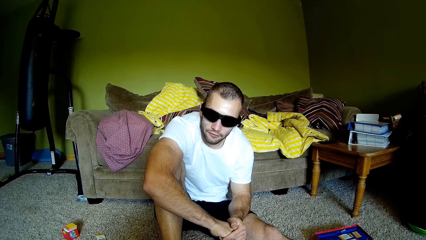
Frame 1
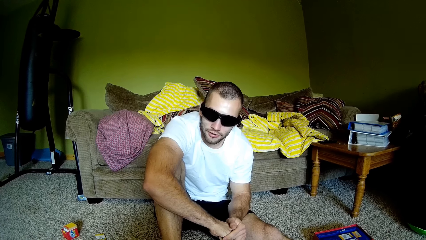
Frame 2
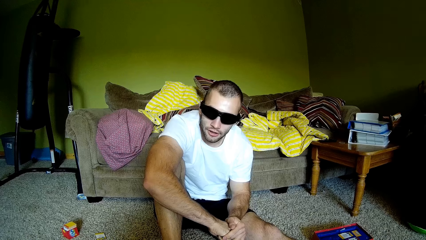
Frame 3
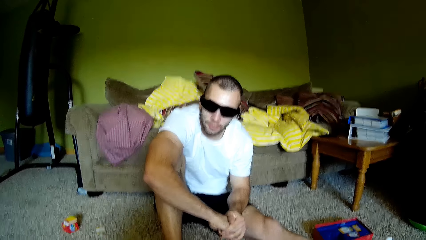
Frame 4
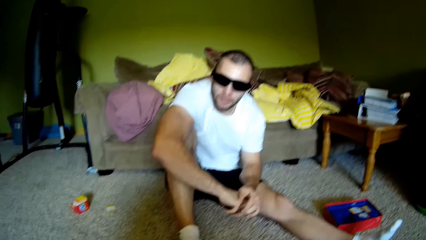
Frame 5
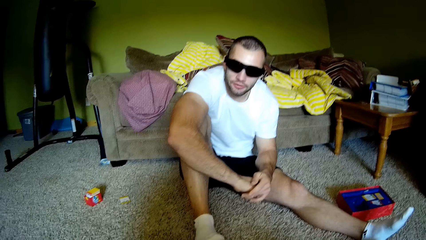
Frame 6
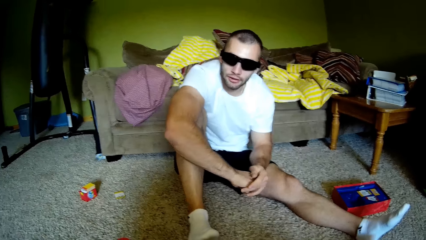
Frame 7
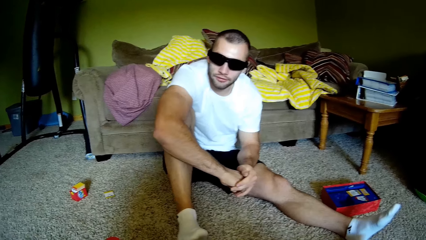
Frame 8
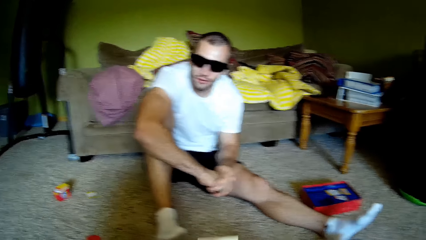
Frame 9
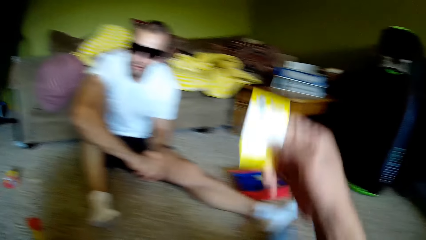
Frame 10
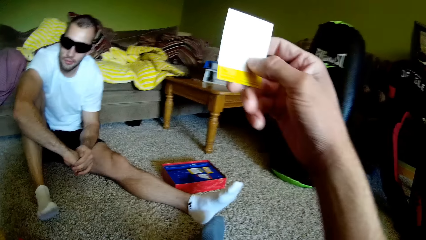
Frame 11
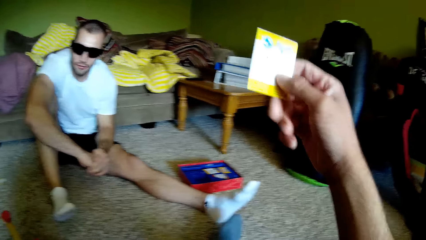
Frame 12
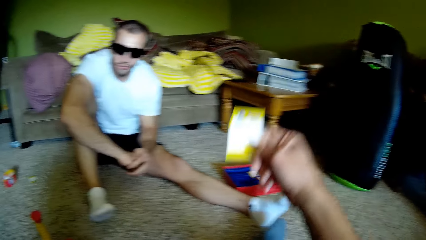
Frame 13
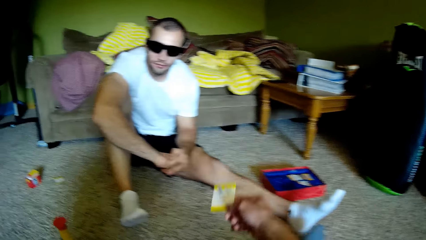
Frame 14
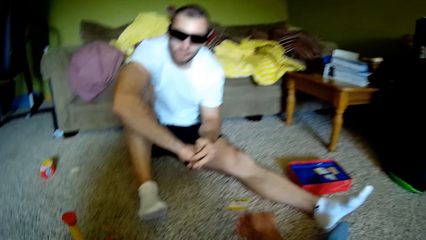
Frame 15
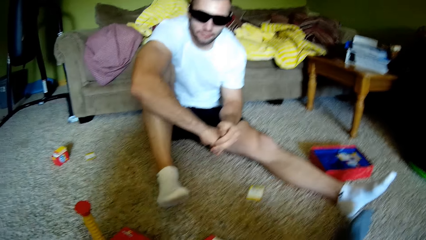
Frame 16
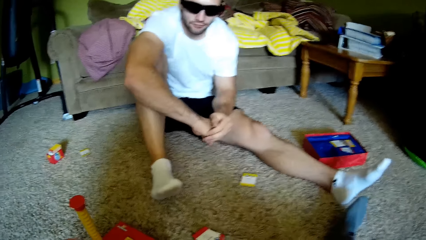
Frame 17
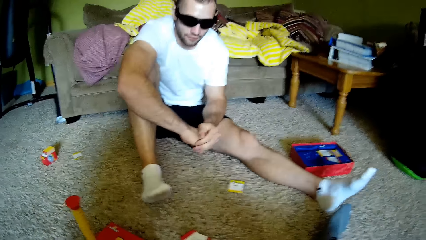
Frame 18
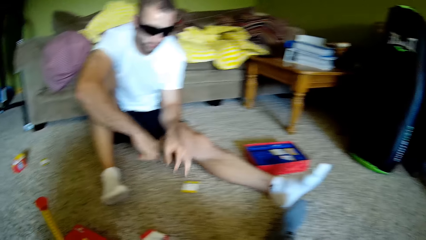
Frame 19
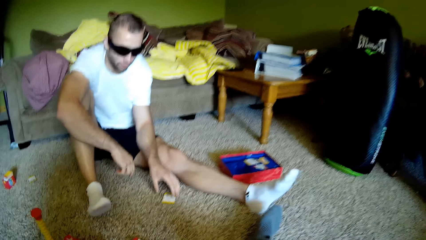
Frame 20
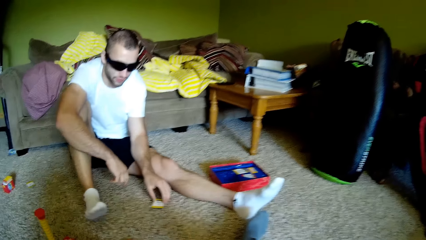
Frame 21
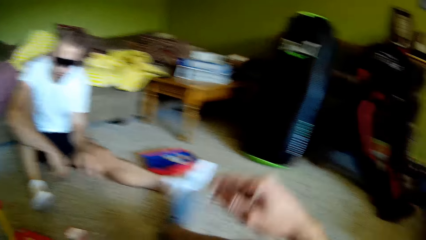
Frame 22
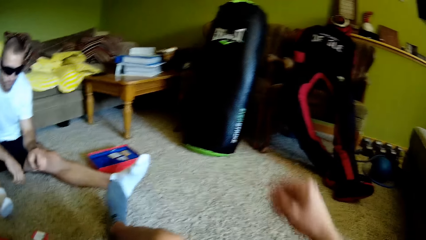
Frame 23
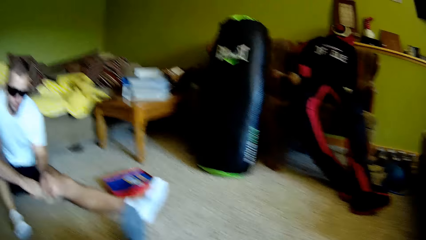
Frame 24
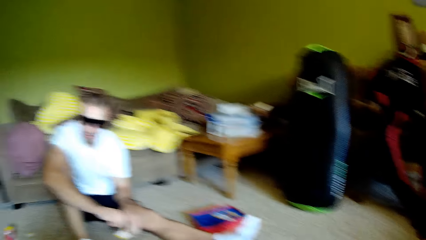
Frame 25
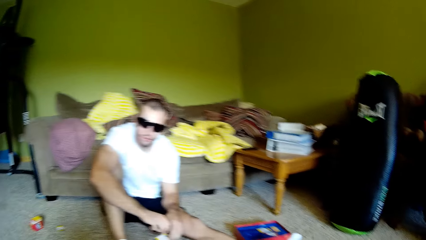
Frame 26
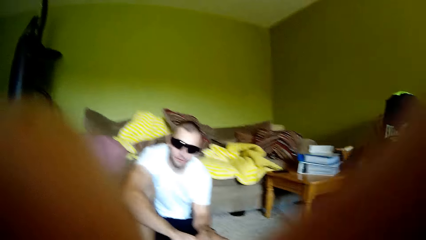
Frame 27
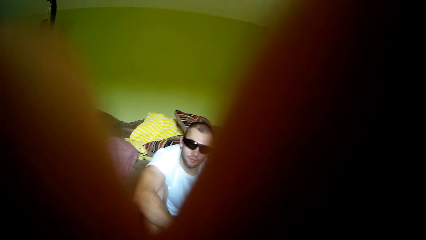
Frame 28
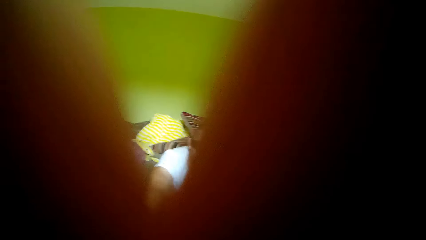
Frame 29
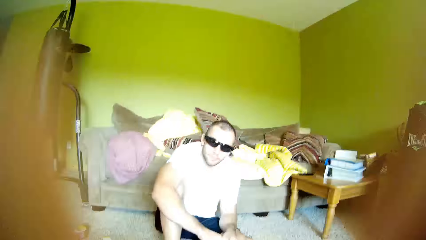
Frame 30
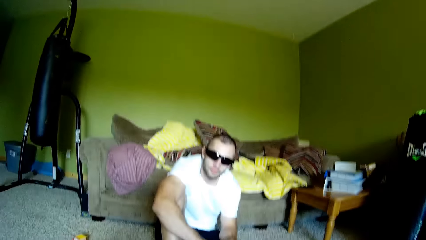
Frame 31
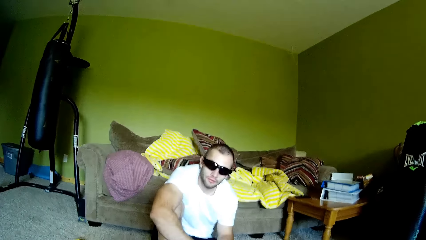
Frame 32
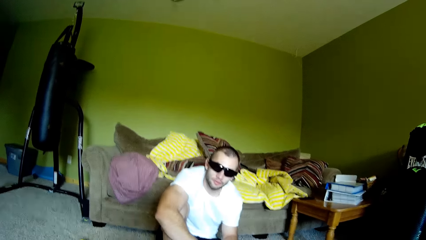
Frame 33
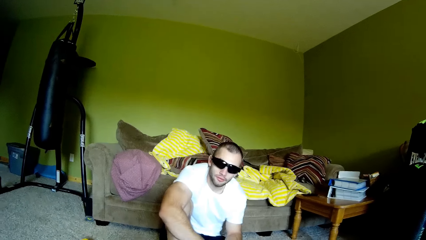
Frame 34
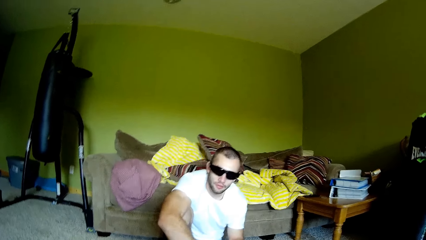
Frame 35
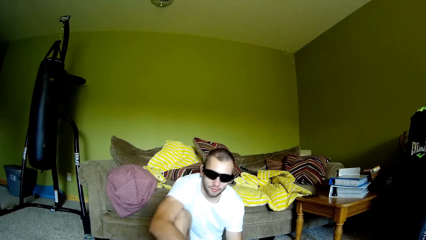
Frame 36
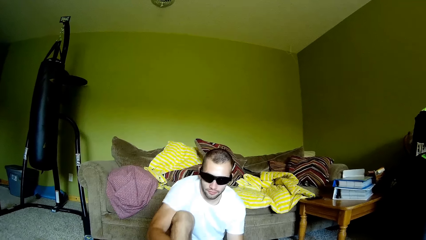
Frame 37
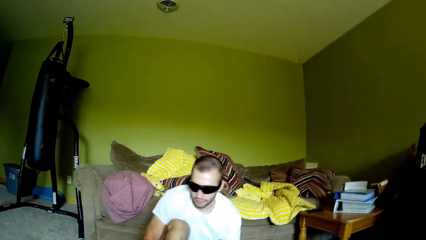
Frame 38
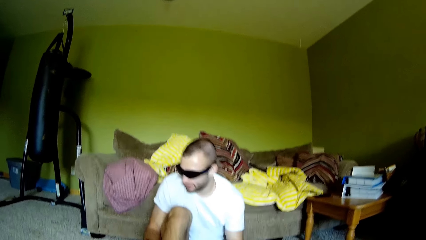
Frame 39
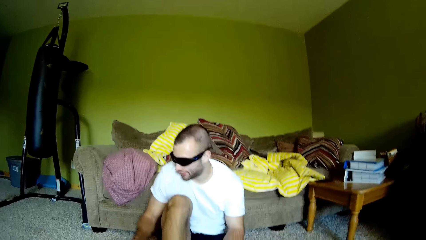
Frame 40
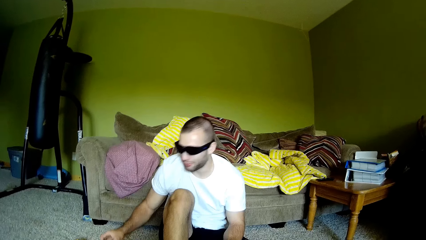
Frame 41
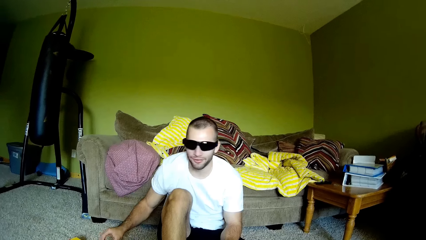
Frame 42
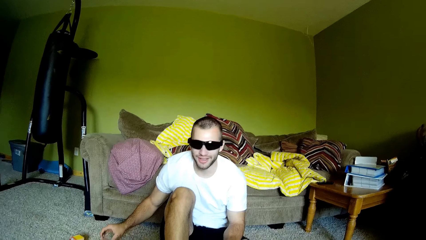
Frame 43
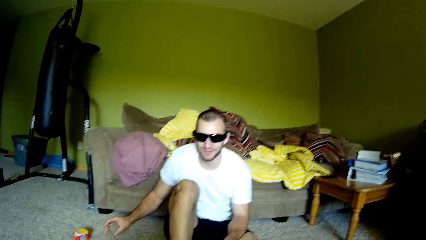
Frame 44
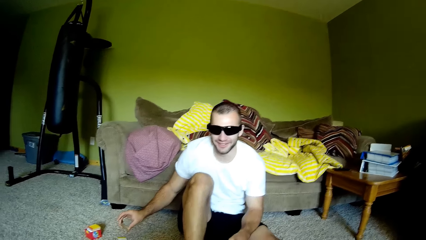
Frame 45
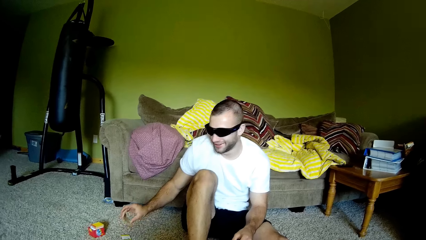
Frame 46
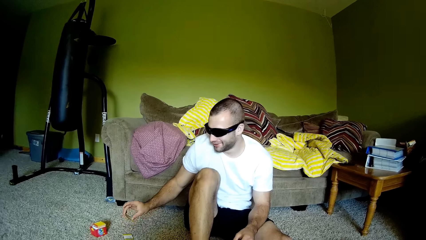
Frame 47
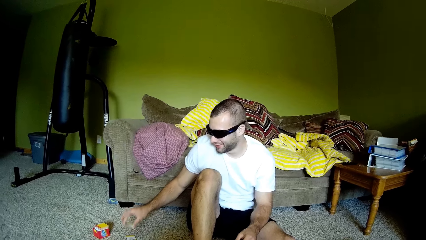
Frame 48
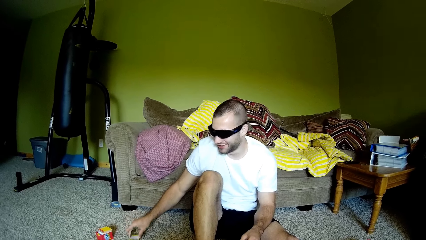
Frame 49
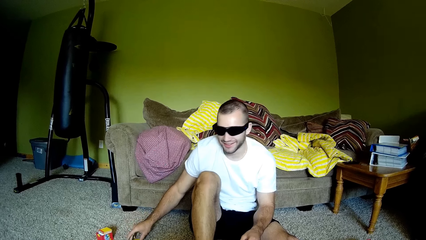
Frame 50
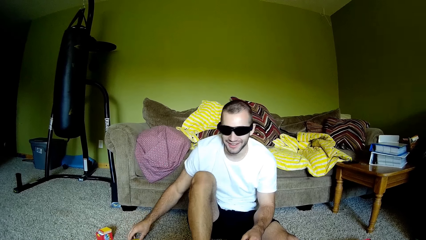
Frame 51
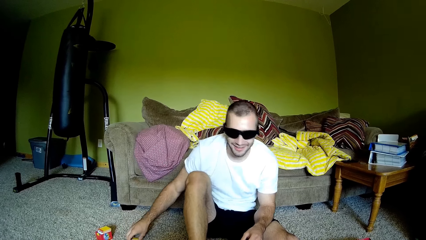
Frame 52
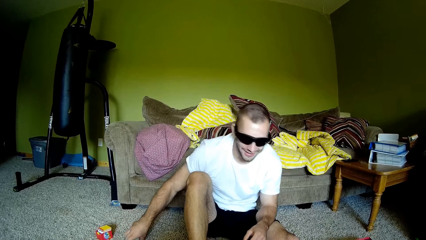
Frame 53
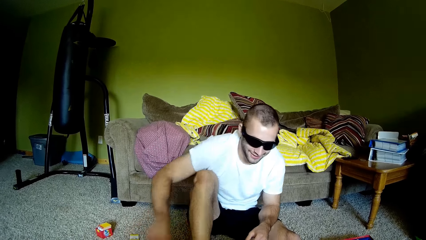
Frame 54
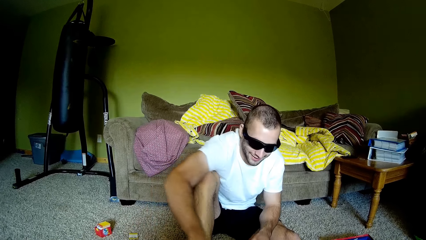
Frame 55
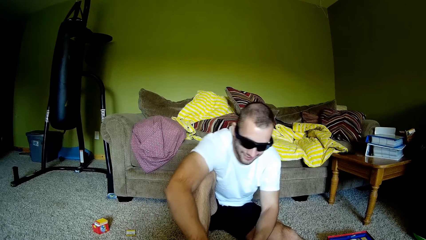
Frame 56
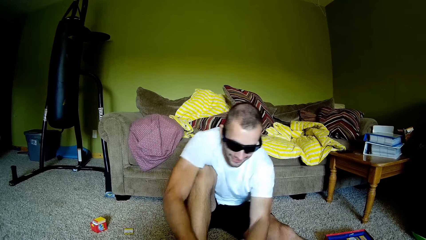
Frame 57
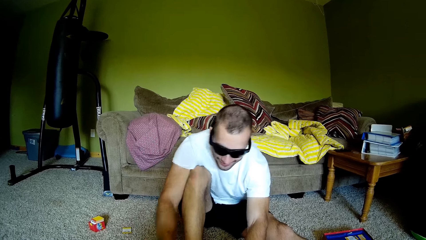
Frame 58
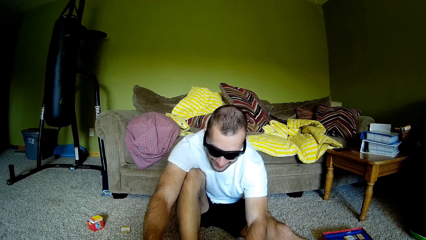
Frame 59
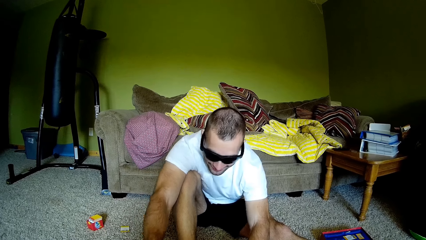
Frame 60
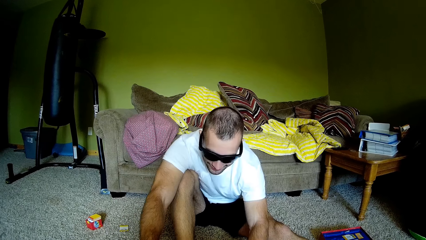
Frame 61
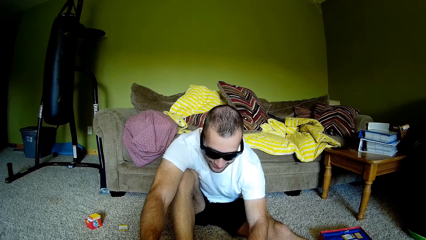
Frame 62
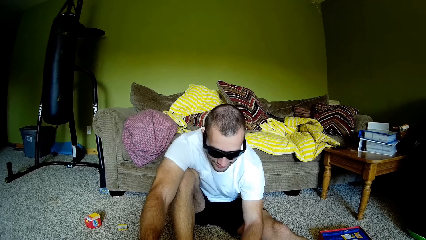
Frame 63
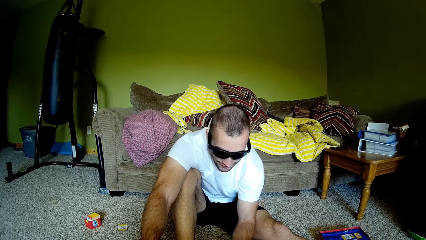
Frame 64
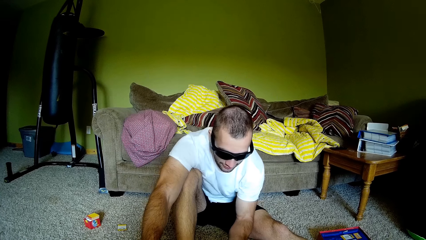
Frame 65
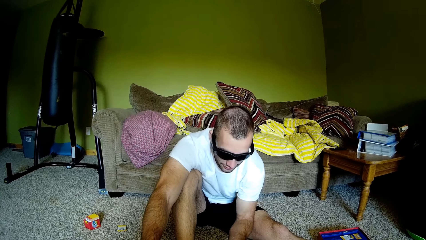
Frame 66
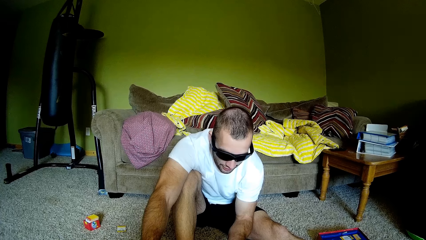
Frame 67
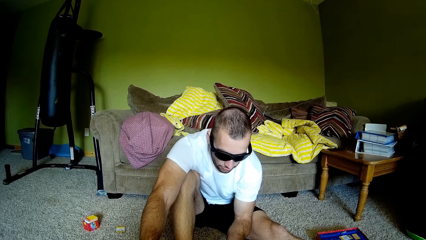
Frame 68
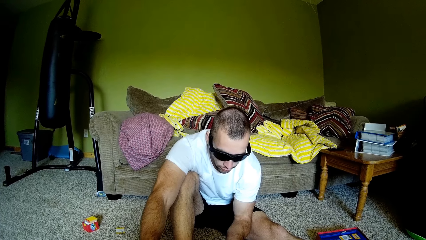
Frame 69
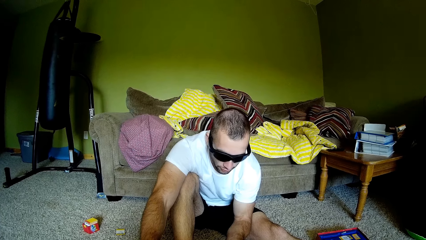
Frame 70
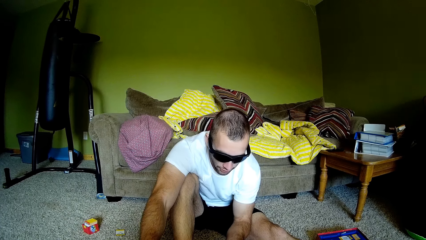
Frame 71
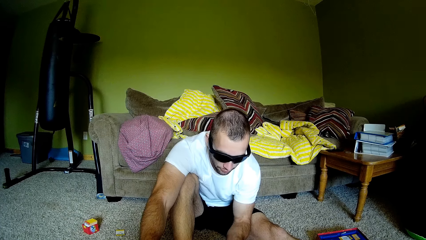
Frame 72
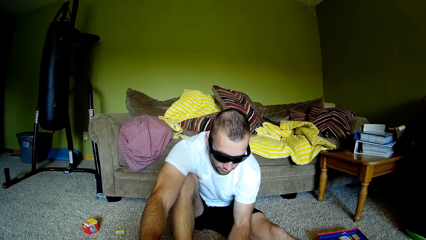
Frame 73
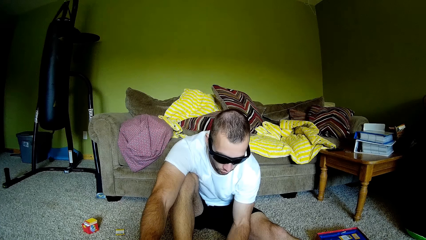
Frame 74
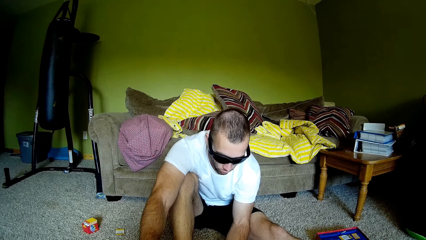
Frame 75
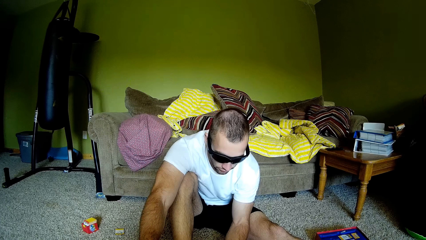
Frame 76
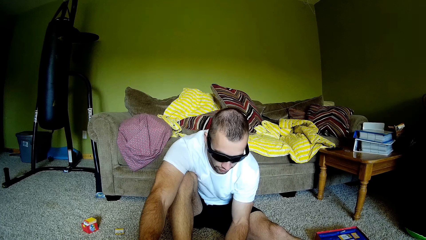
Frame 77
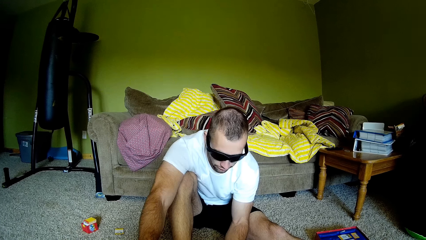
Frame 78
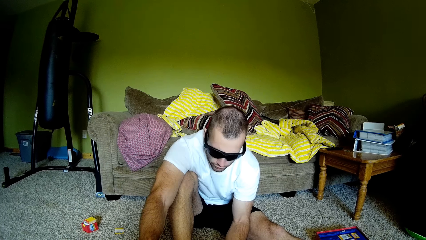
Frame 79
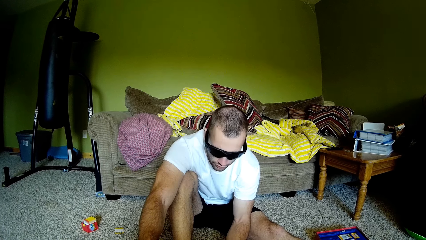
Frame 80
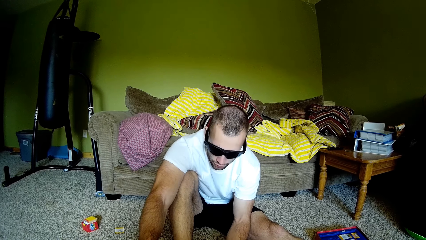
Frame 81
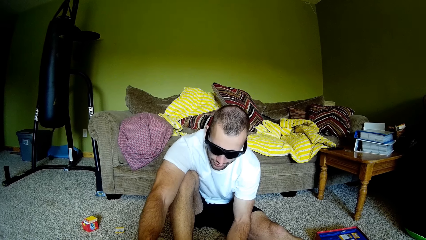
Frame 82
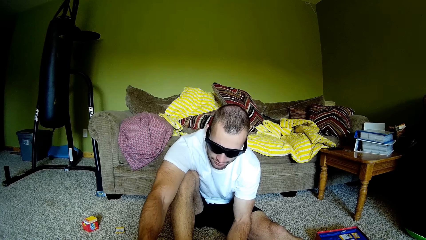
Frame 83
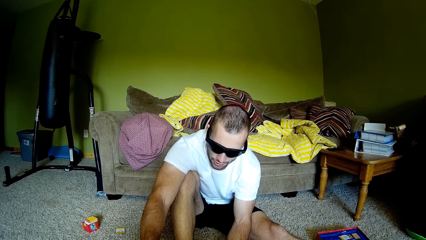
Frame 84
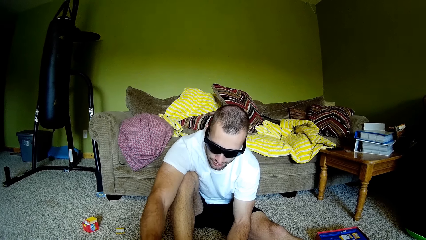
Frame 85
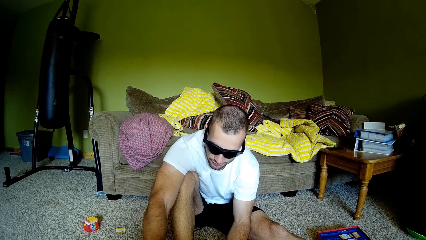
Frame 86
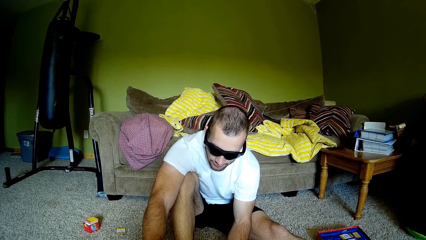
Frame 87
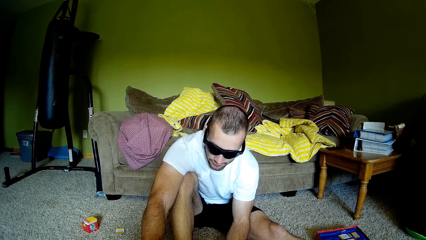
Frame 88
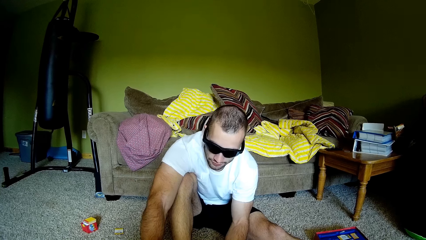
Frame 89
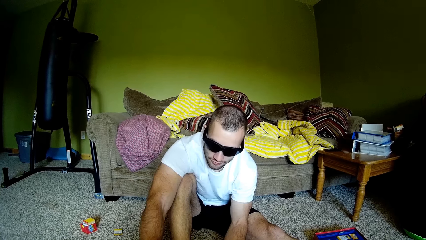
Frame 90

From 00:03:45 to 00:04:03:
The camera wearer raises a playing card. They put the card down. They talk to a man and look around. They throw the playing card on the floor. The man picks up the playing card. The camera wearer raises a hand. The man attempts to pick up the playing cards.
